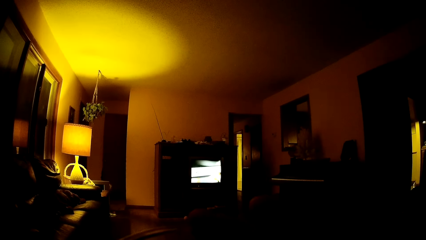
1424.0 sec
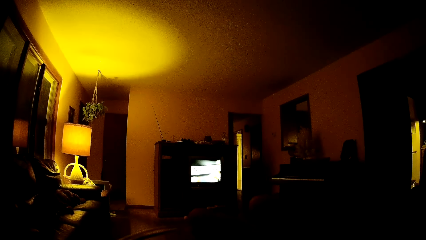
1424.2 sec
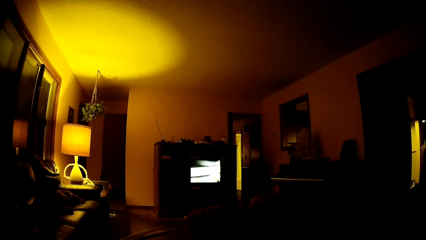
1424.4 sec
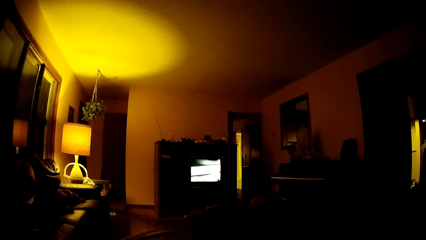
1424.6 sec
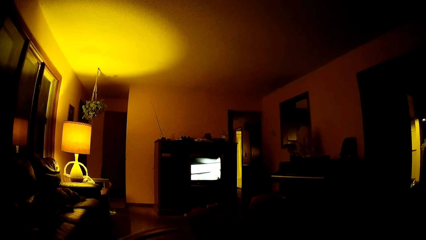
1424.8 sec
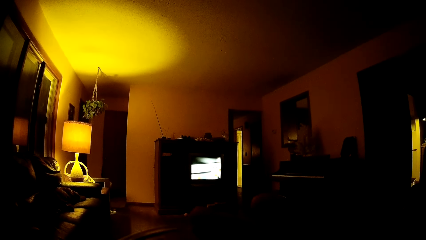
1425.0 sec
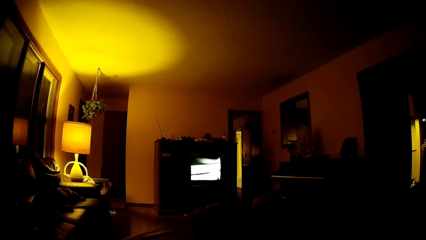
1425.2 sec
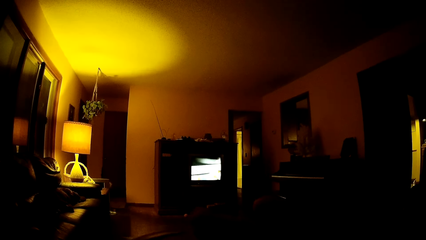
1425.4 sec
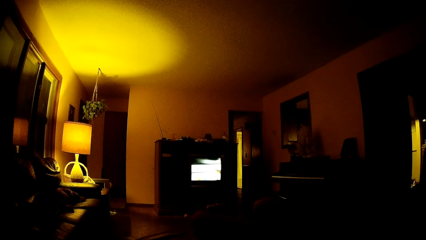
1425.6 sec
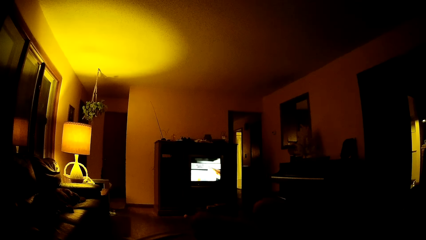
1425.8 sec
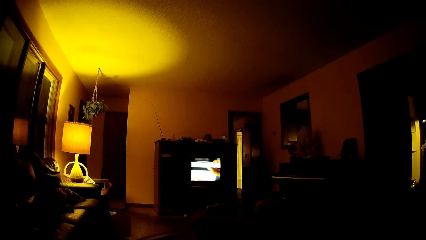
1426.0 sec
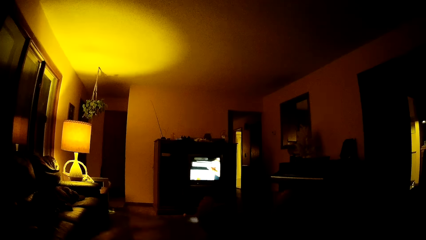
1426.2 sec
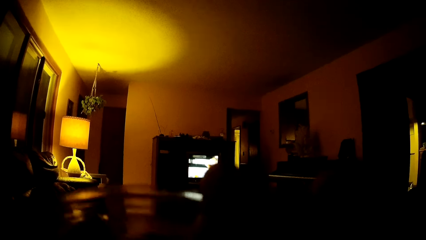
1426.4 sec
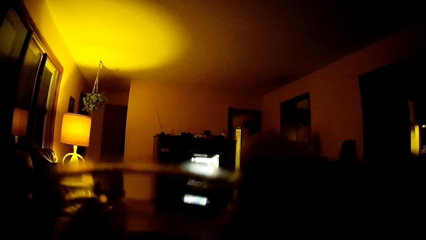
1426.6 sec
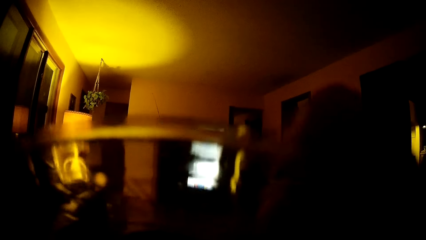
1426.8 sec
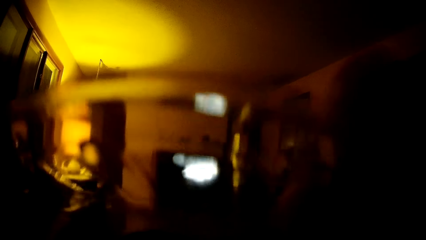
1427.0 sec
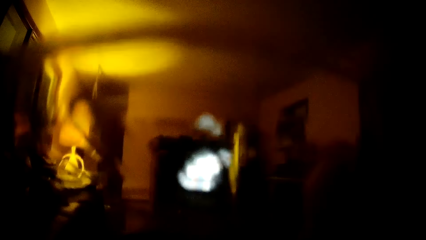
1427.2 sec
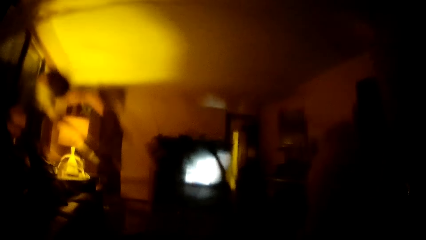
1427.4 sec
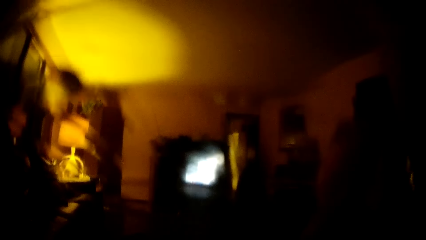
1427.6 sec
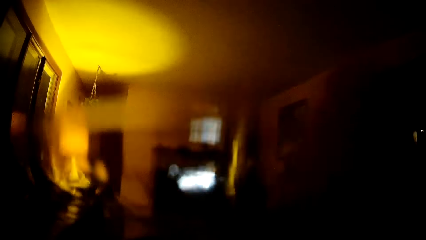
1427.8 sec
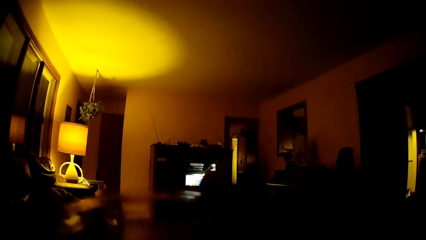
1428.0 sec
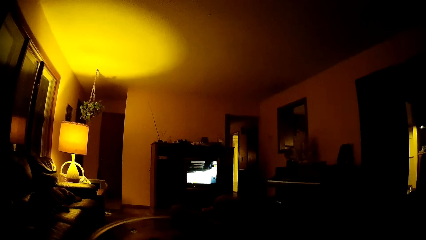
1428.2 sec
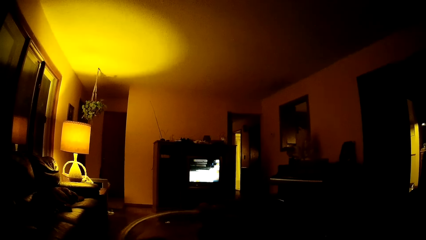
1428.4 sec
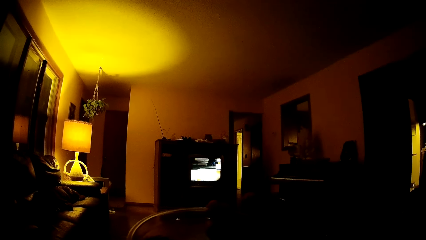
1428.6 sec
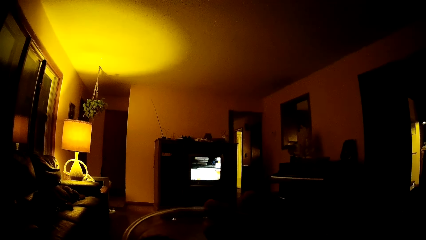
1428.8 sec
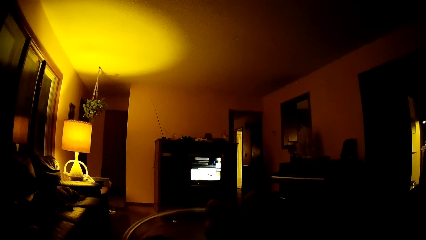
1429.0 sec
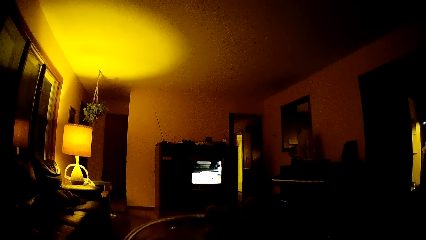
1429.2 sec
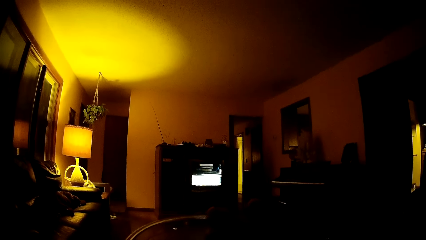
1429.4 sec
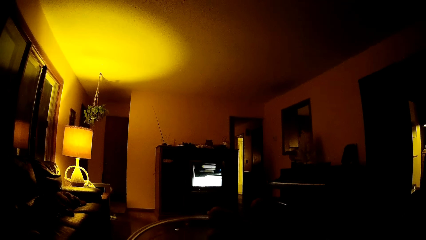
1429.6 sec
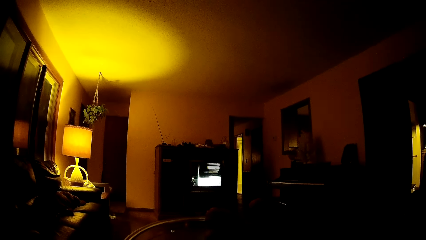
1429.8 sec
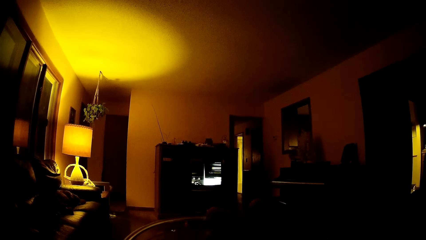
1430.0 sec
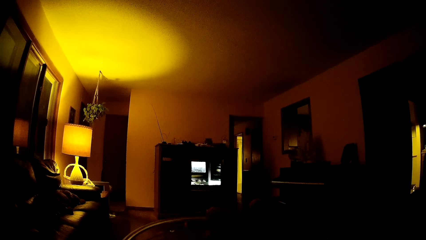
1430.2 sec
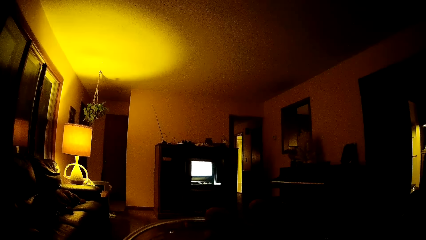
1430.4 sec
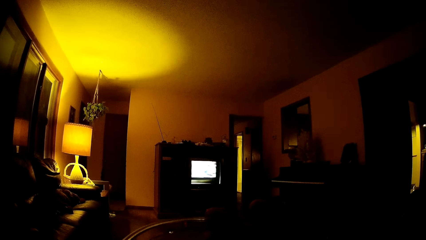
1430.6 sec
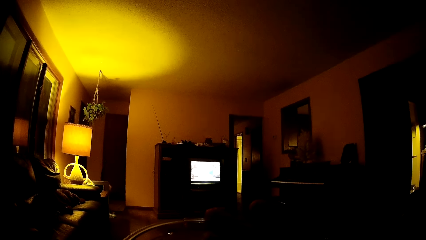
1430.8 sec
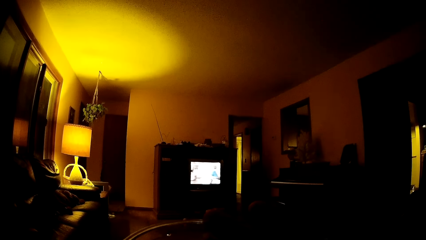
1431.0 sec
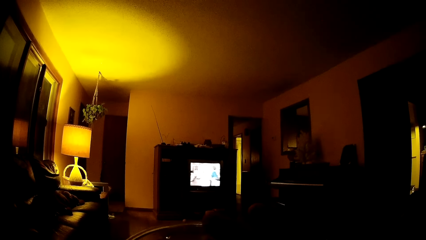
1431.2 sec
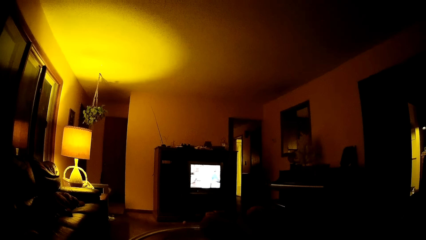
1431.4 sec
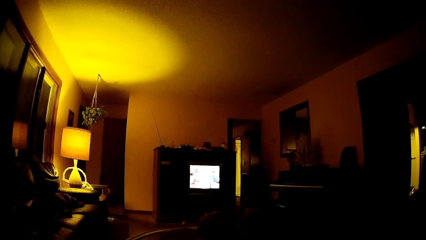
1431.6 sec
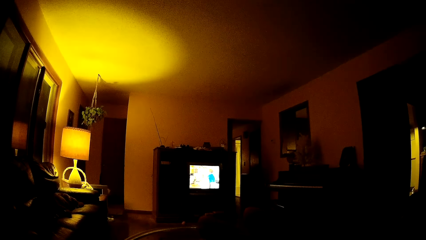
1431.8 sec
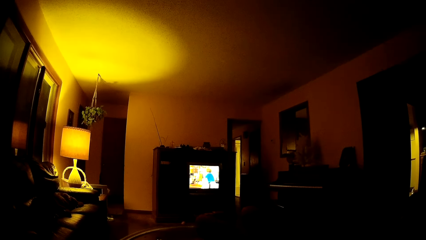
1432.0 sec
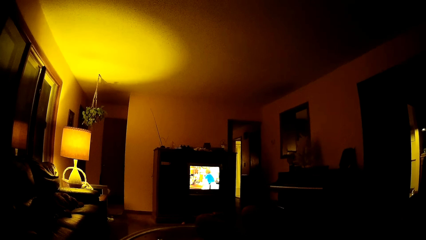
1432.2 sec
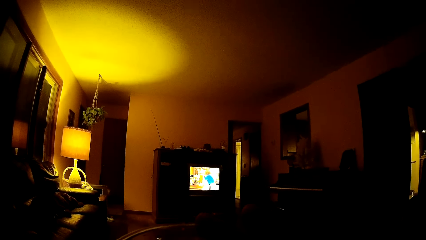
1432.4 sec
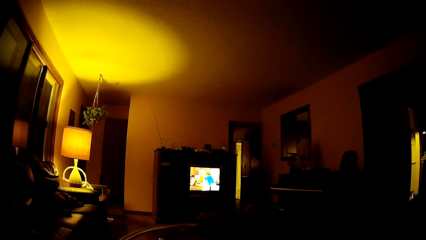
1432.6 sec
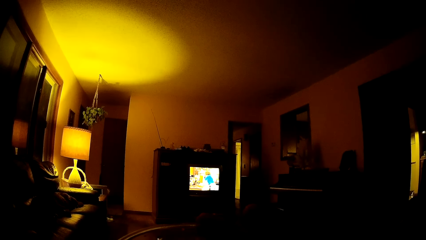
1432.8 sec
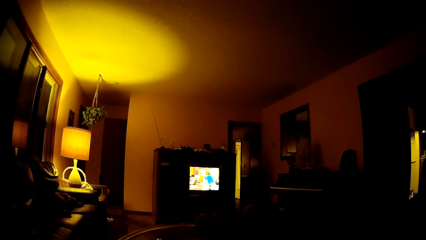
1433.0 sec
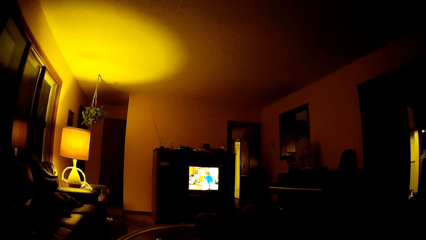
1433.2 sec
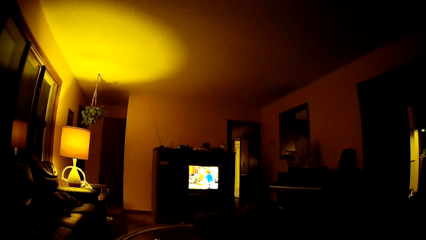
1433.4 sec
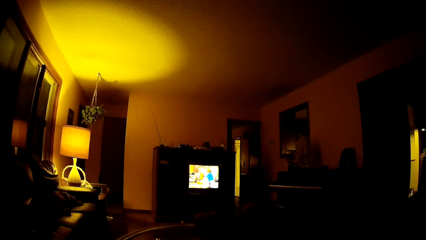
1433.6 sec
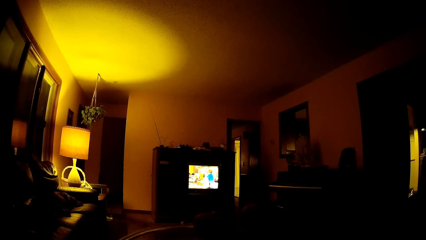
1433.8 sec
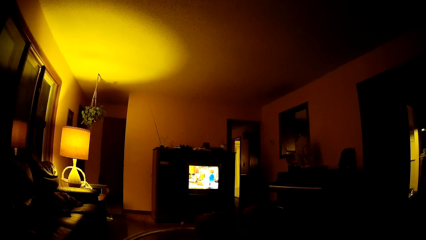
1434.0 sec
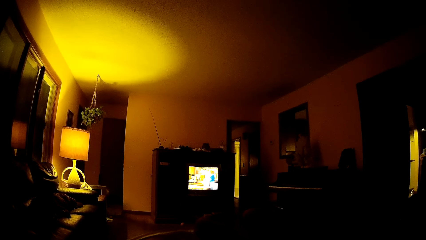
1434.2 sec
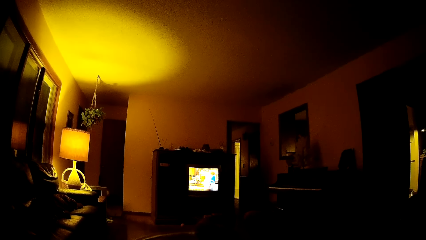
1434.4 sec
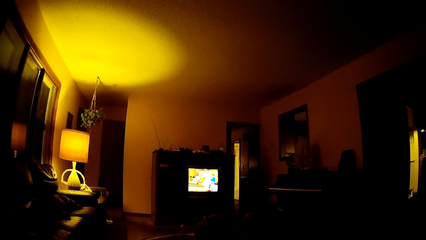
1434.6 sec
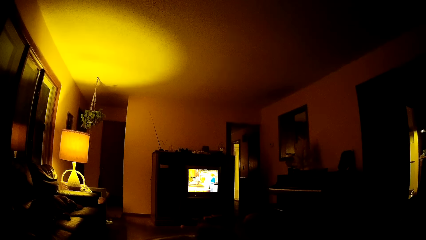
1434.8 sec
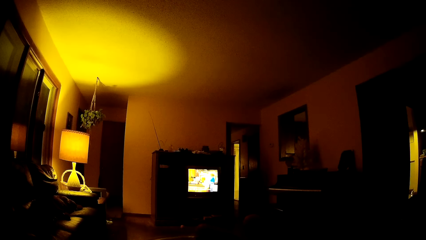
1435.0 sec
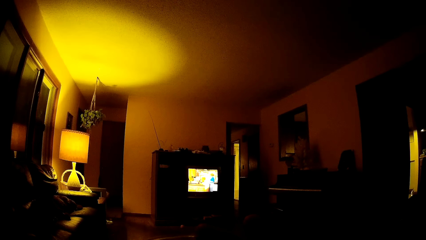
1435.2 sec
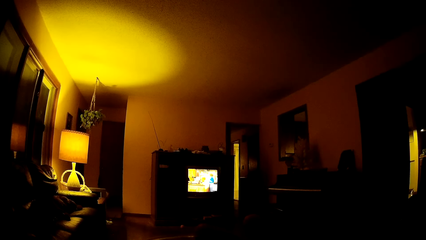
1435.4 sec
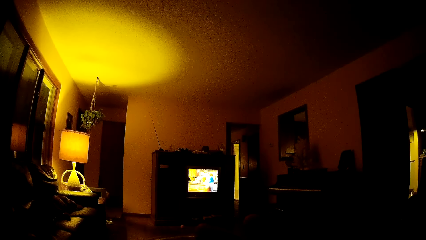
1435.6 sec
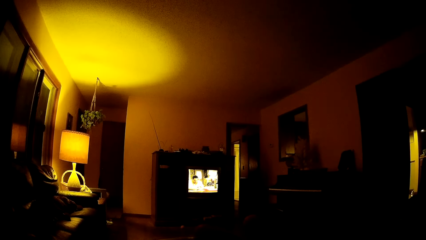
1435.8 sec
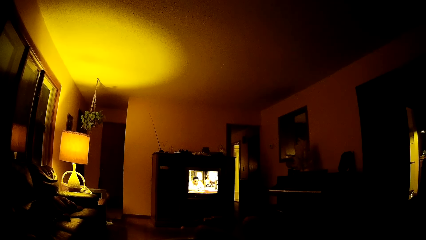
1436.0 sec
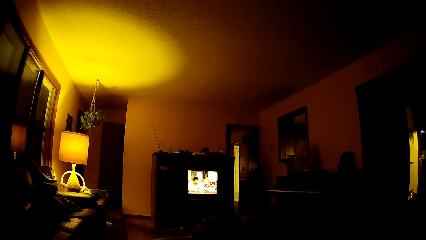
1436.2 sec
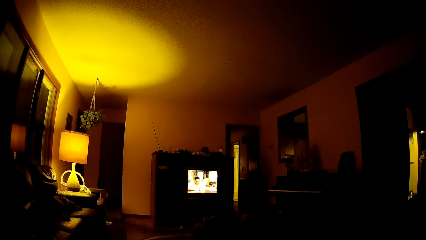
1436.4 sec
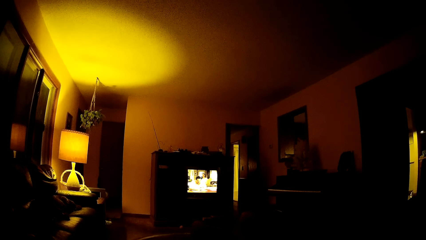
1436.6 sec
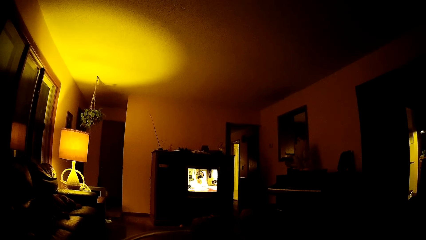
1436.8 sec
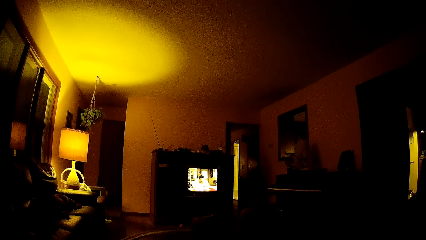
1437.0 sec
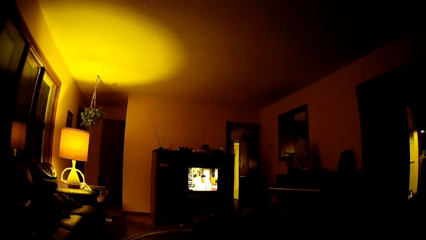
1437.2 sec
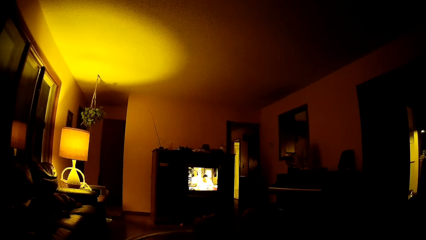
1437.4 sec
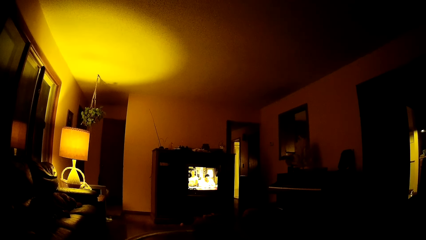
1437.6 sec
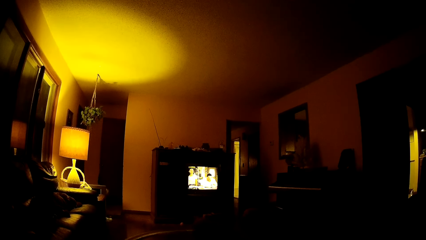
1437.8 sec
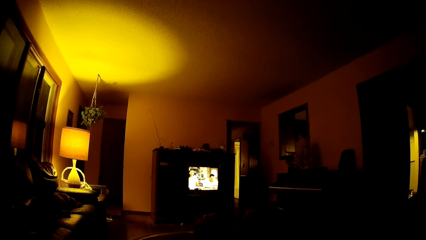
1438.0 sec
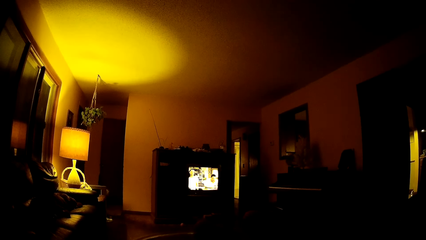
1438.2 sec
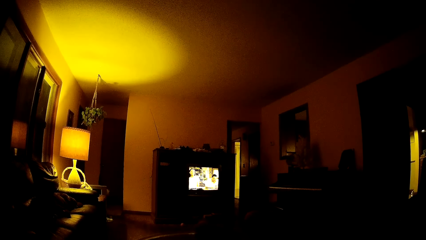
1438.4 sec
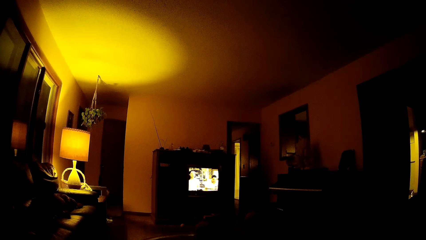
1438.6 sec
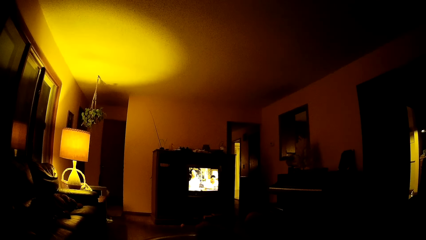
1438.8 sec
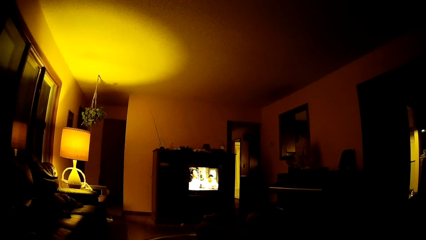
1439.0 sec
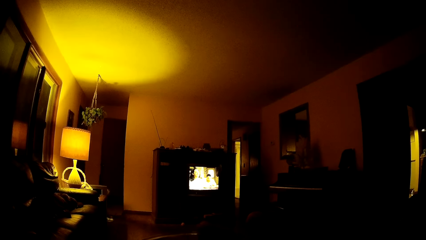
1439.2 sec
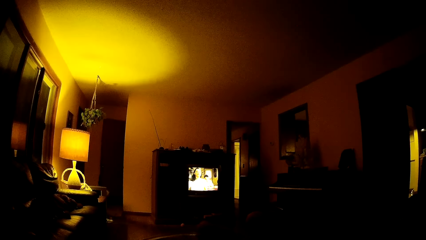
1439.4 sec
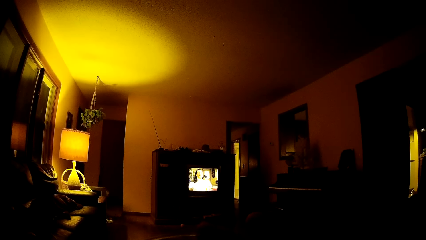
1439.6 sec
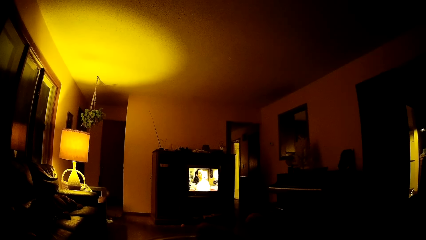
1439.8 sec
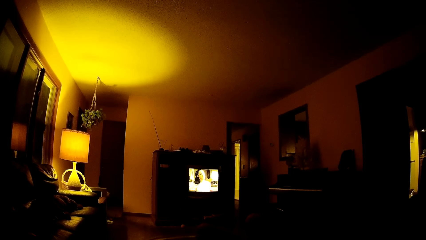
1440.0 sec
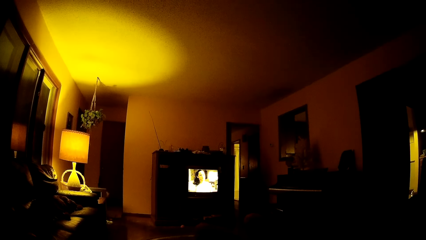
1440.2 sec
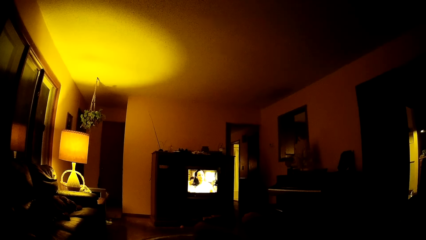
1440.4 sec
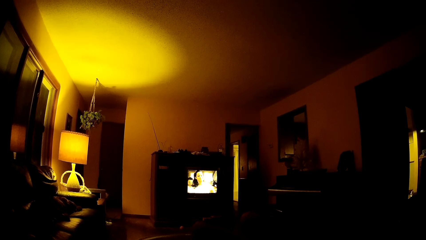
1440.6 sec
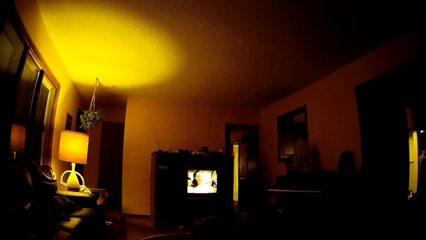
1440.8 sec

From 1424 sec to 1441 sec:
The camera wearer drinks from a glass in his right hand. He lowers the glass and holds the glass.
